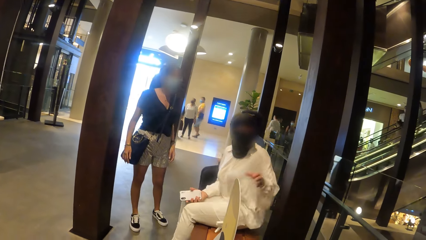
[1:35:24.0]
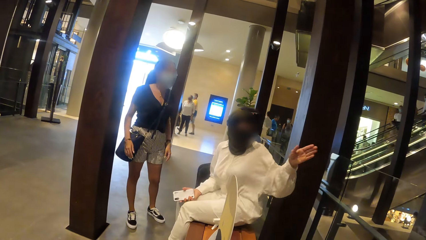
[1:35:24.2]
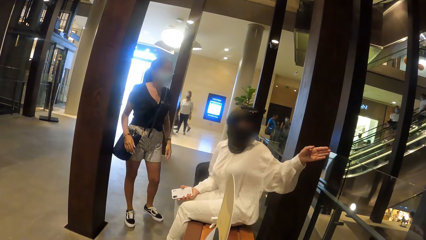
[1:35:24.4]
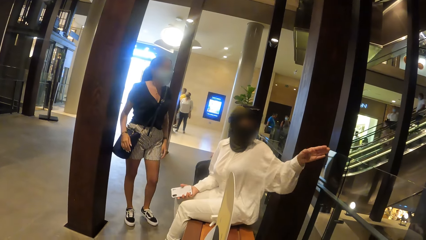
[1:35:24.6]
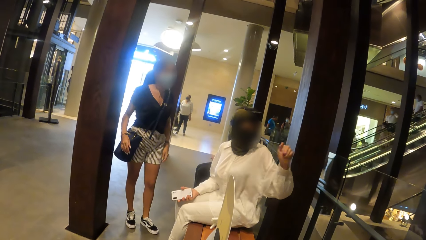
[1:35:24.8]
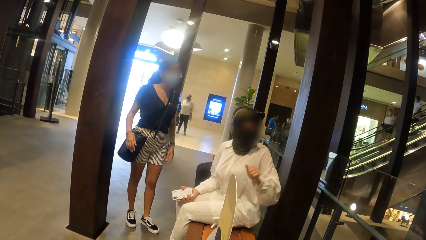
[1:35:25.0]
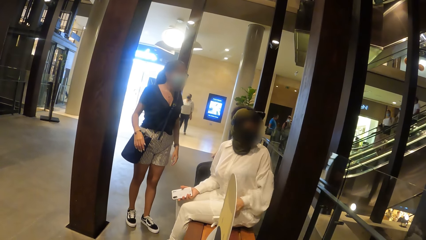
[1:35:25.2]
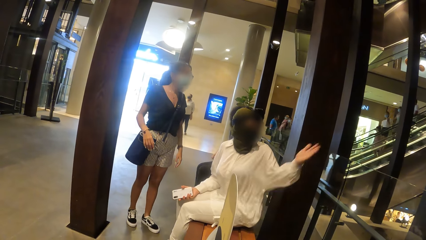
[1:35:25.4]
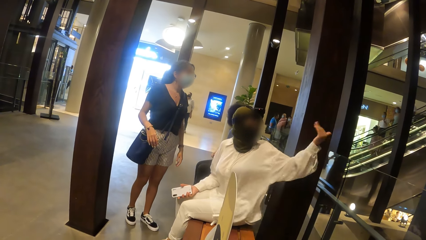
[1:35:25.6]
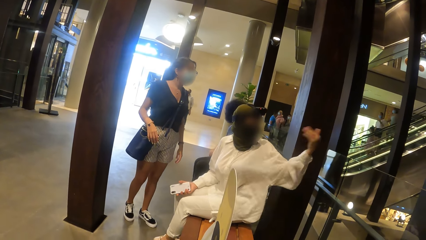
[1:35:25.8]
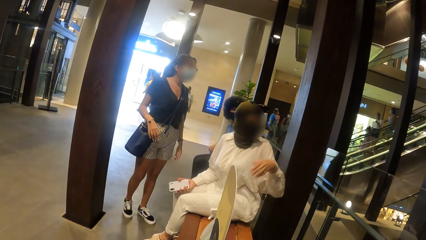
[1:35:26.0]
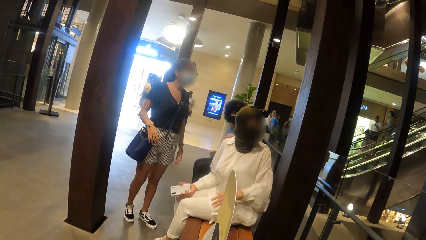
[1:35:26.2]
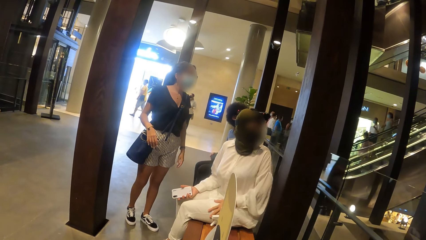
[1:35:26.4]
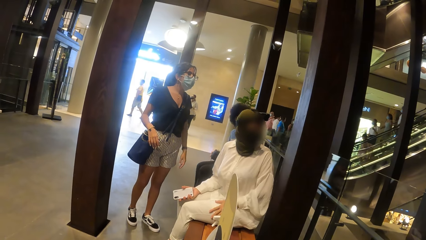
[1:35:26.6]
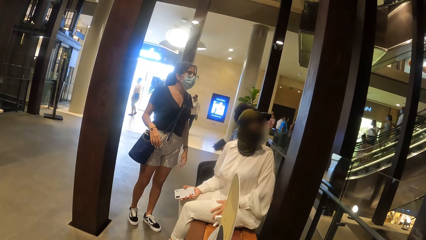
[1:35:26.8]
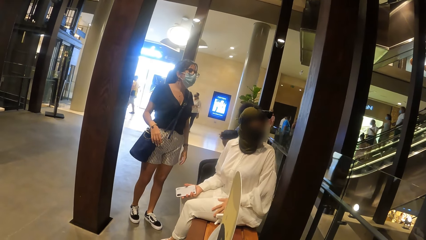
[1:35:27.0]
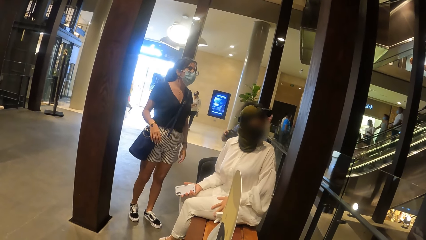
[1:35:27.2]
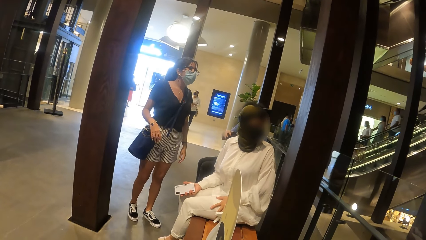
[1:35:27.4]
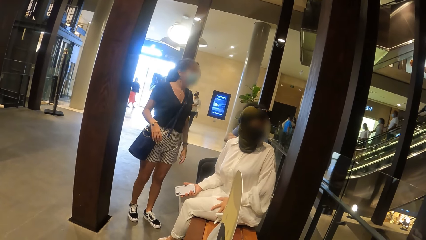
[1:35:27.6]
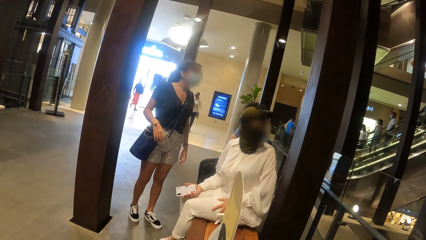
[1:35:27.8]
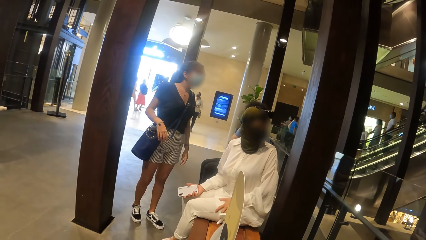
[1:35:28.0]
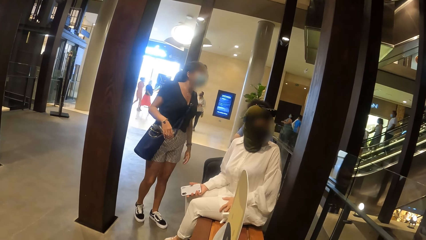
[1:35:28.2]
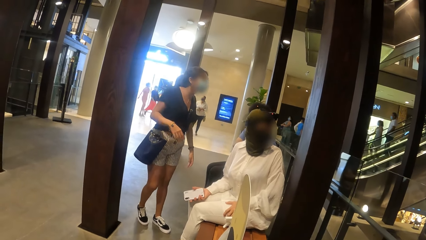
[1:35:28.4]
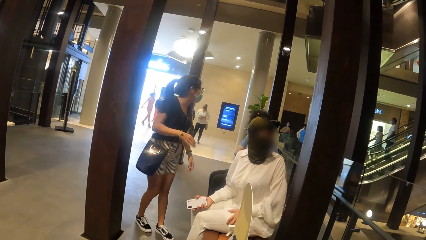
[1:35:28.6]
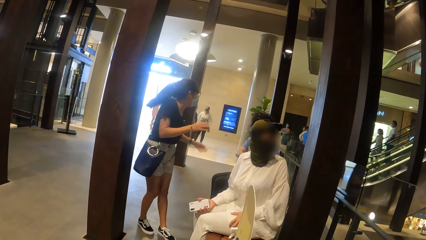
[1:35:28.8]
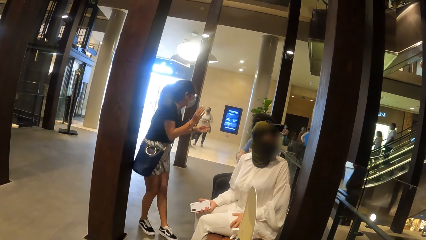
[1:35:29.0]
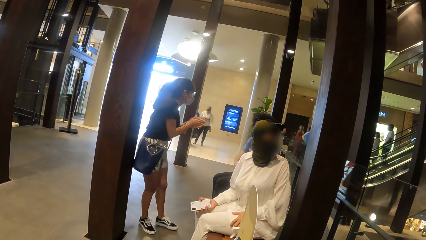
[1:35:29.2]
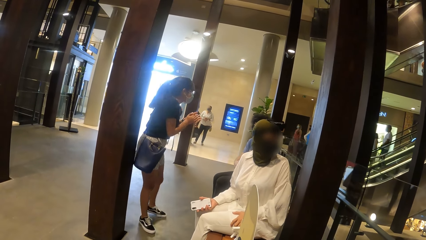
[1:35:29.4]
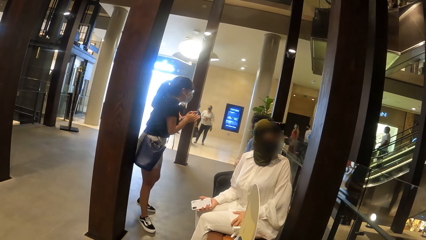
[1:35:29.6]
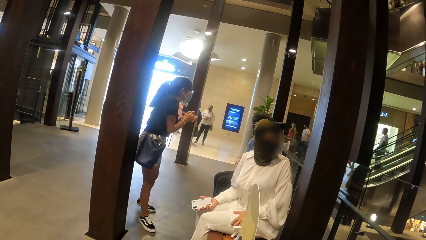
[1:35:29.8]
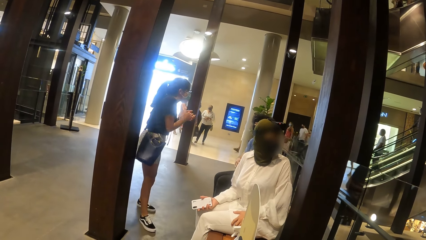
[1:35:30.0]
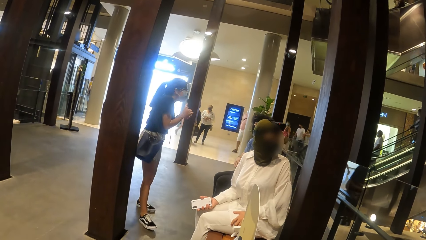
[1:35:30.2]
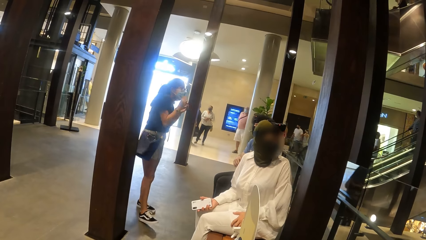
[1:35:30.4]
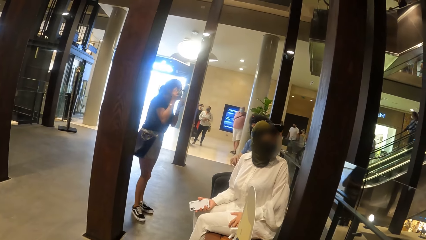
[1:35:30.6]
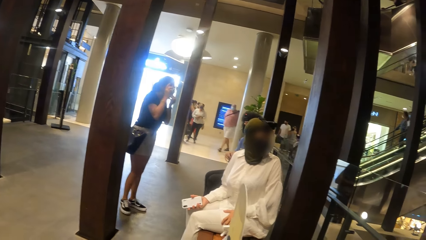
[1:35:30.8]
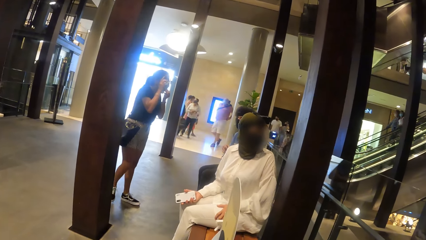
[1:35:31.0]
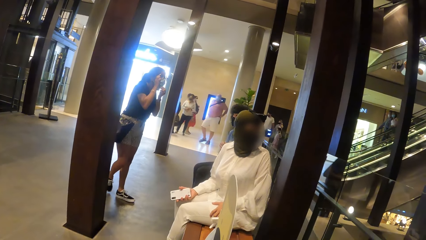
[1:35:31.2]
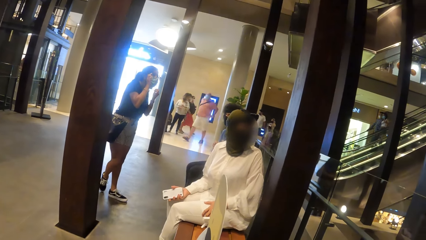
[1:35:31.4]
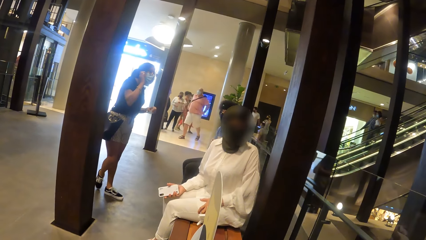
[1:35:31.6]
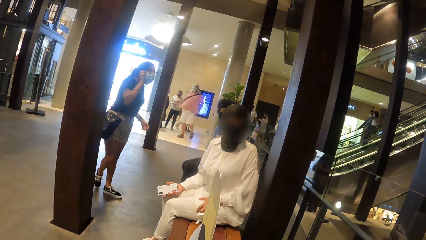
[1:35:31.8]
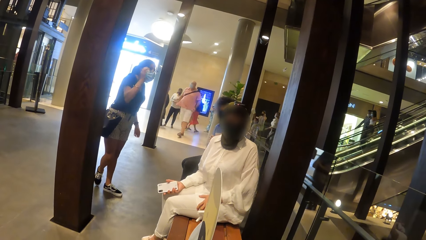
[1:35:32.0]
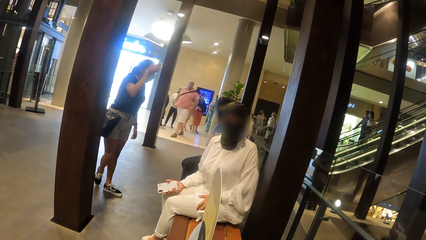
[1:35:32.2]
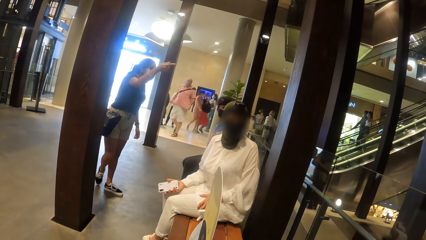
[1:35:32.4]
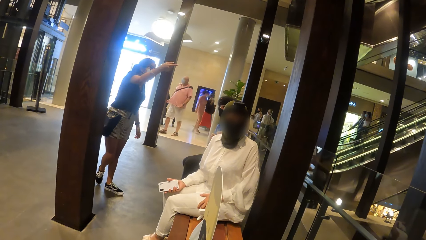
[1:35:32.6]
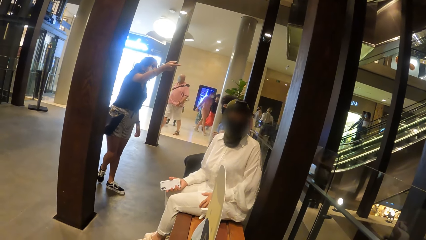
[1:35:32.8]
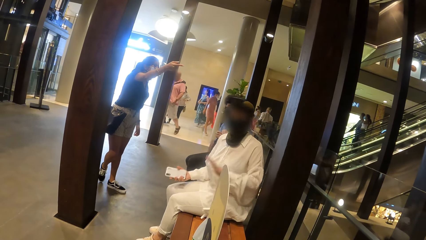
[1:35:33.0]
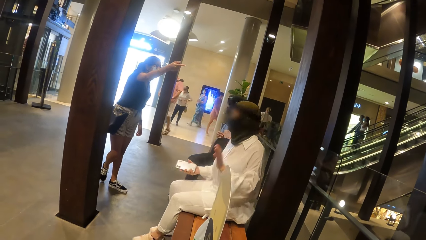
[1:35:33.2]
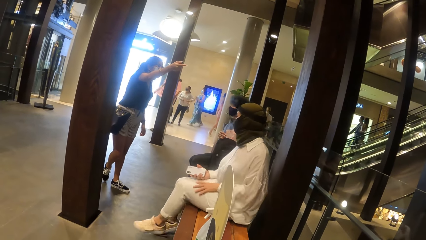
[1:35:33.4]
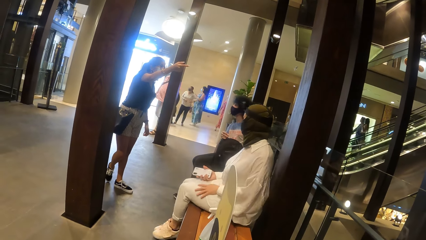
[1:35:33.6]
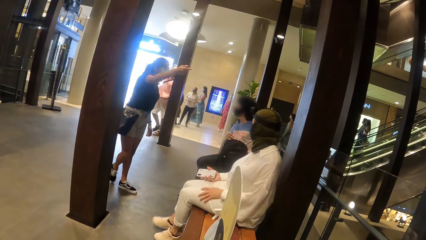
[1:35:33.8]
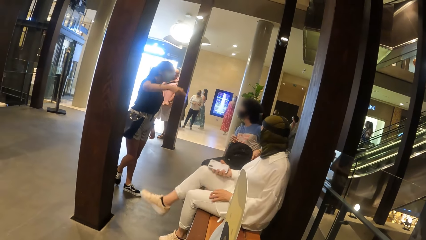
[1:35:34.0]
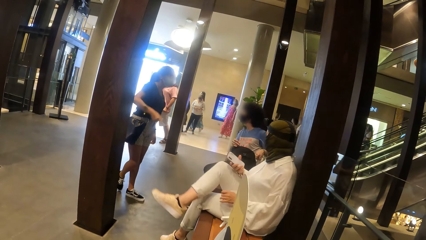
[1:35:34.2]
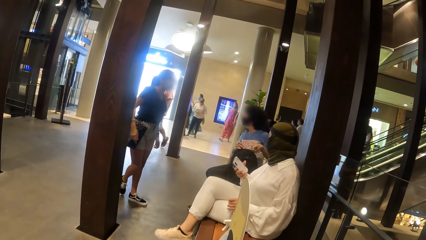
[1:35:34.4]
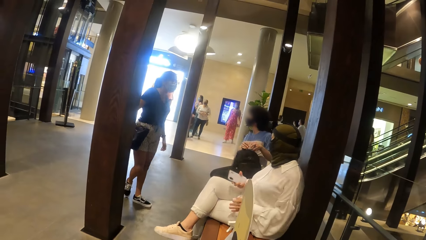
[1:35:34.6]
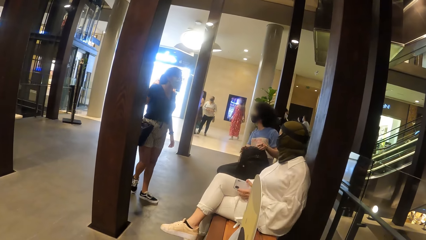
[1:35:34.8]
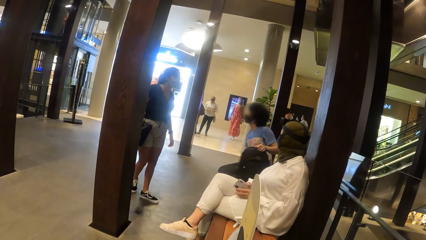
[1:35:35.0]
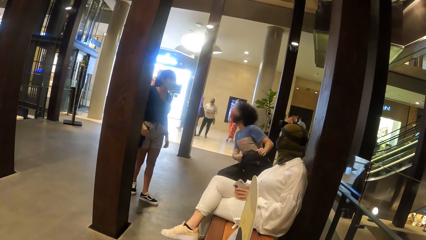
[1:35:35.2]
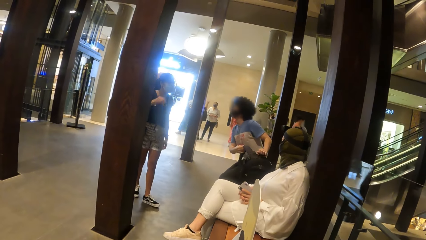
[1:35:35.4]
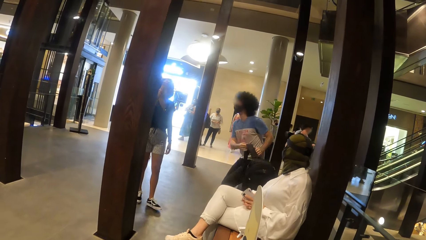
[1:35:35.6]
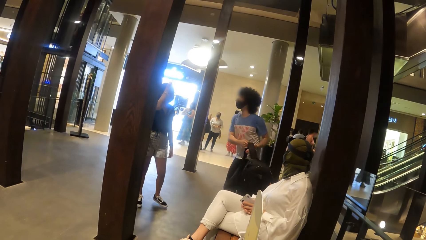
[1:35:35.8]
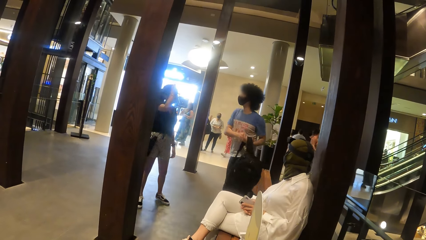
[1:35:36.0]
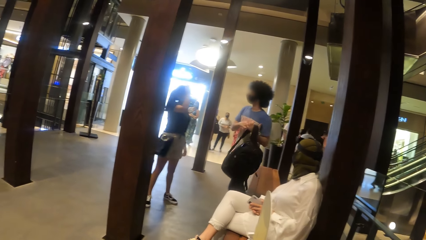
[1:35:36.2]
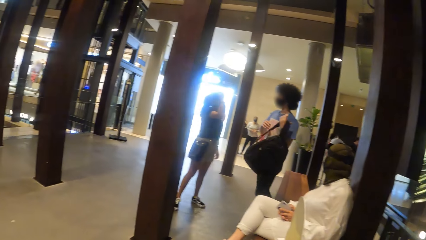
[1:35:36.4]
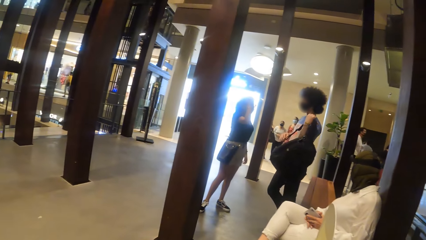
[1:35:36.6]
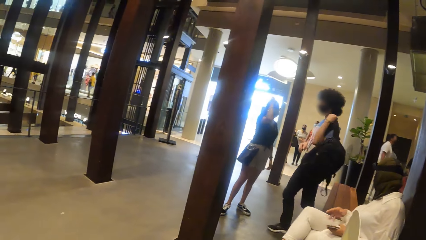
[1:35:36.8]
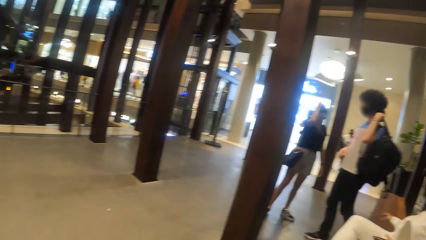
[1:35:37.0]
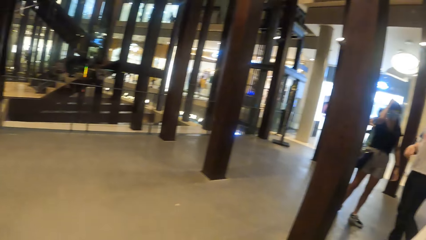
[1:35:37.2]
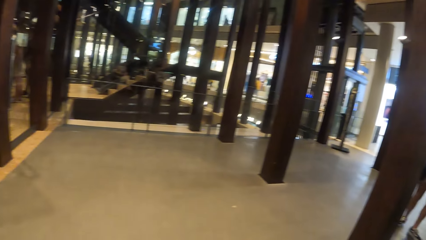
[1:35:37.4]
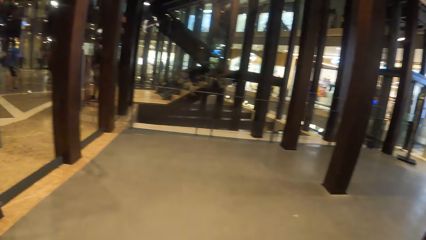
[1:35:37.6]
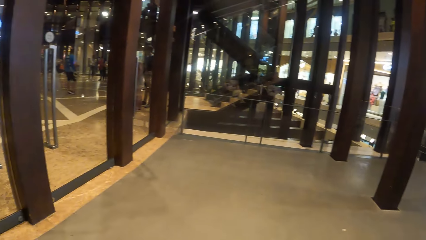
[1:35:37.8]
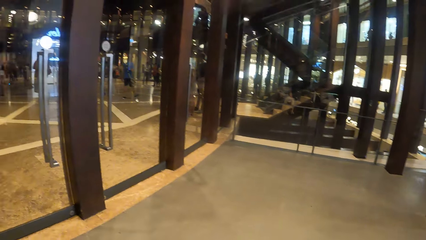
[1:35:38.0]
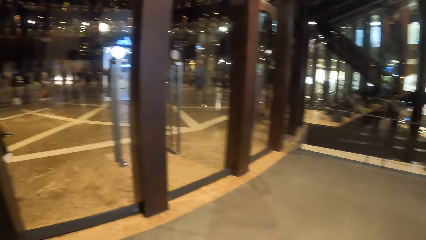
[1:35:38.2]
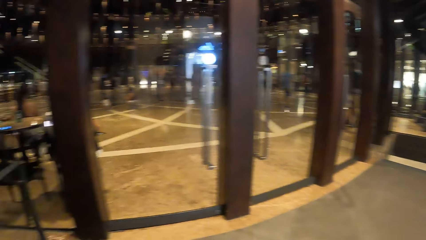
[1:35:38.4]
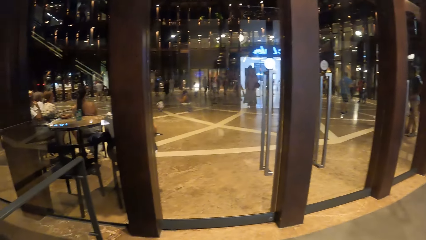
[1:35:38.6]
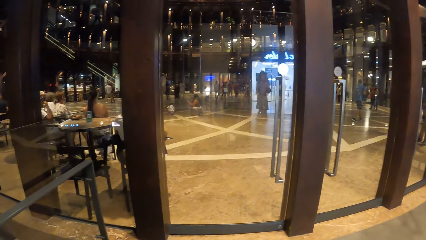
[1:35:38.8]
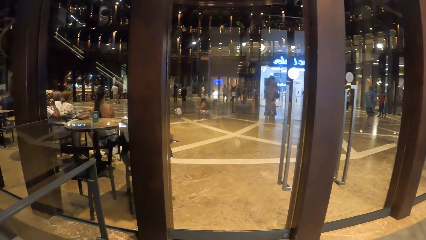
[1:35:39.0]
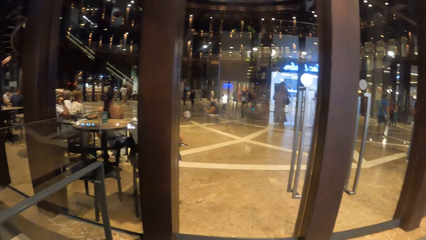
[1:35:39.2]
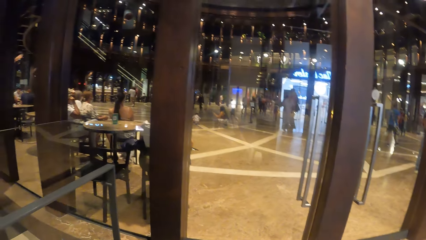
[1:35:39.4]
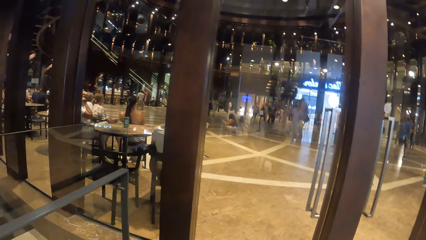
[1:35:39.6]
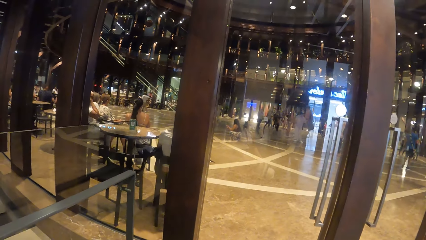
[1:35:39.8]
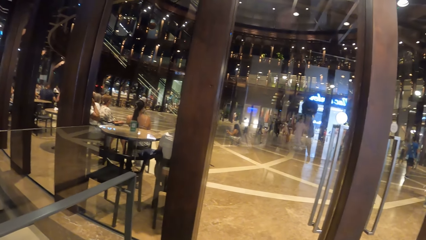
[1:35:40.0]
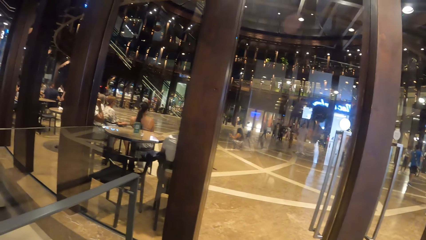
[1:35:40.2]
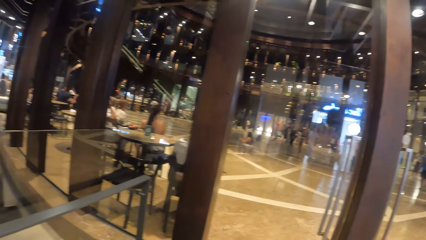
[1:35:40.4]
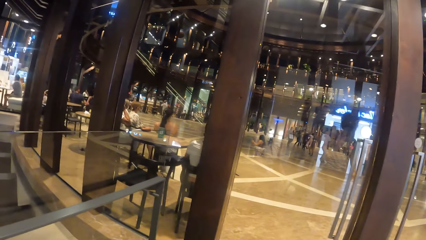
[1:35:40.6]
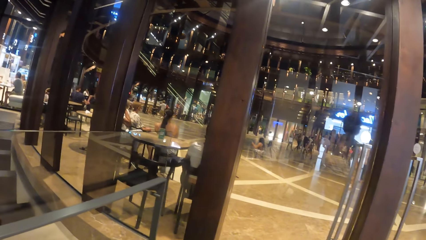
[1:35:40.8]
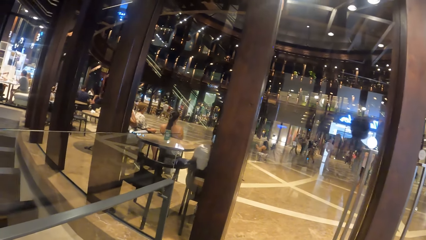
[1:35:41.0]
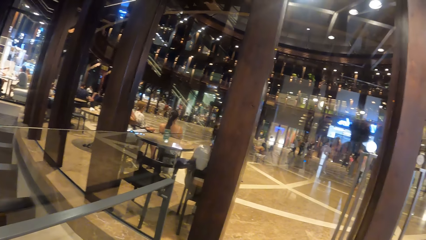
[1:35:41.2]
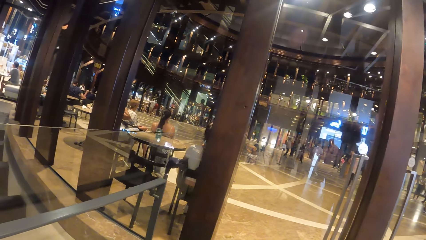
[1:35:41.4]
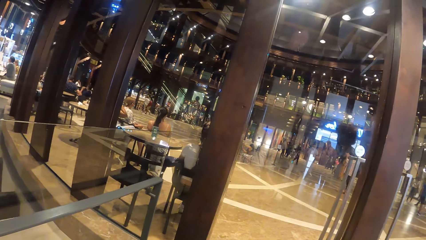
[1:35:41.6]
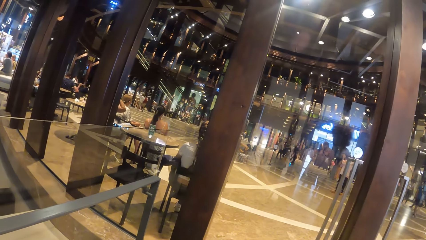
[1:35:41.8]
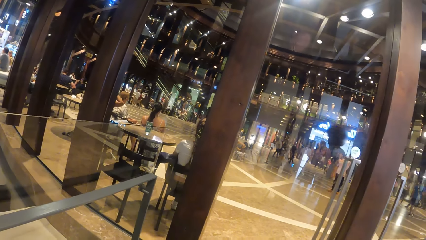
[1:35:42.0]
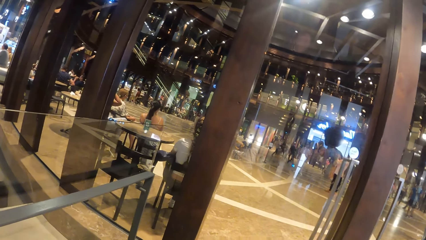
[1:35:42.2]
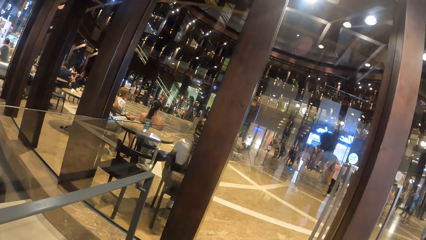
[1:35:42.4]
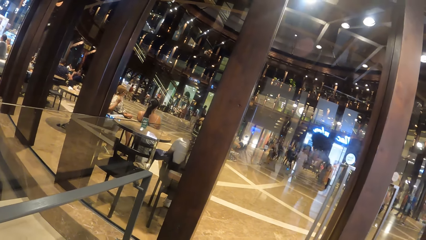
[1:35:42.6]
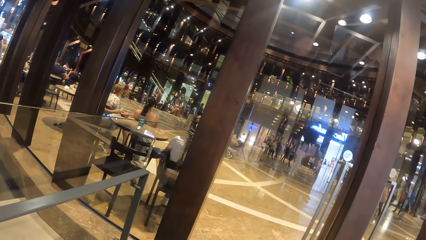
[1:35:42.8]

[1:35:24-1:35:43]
The man puts the camera case in a bag on a bench with his right hand. A woman interacts with the man. The man closes the bag with both hands. Another woman holds the phone with both hands. The man stands up from the bench. The first woman touches her hair with her right hand. The man picks up the bag from the bench with both hands and carries the bag with his left hand. The camera wearer looks around.
